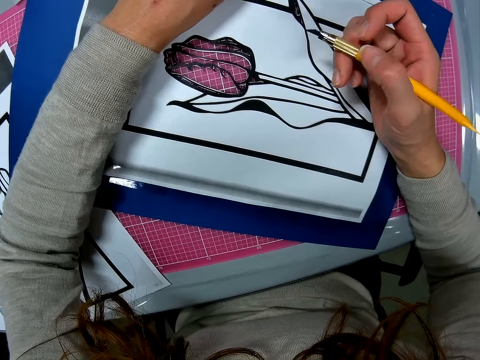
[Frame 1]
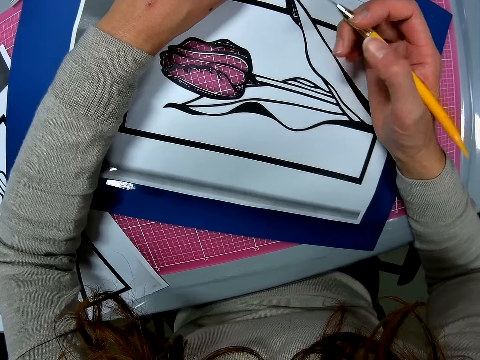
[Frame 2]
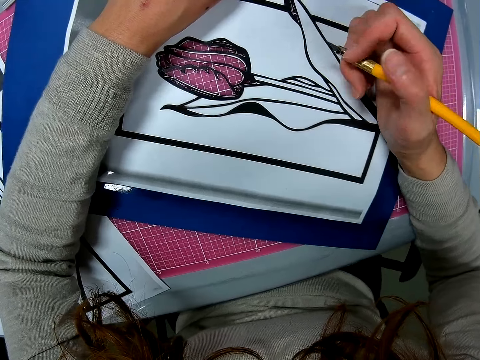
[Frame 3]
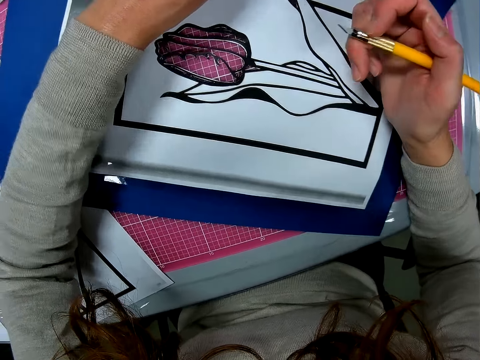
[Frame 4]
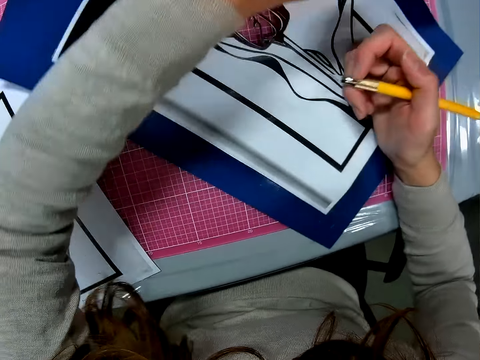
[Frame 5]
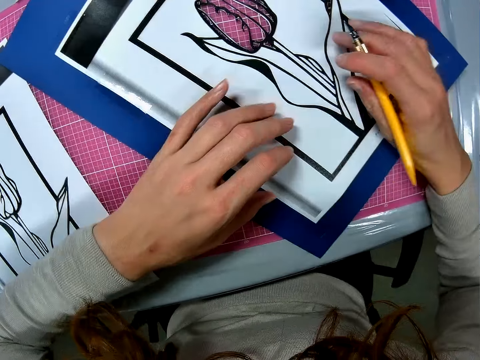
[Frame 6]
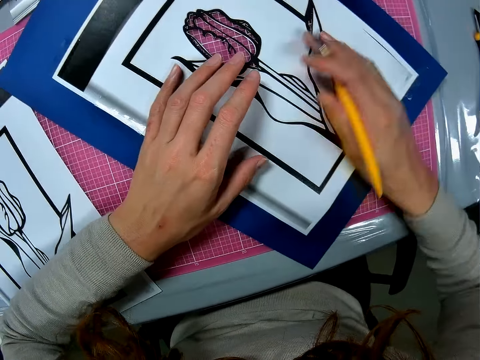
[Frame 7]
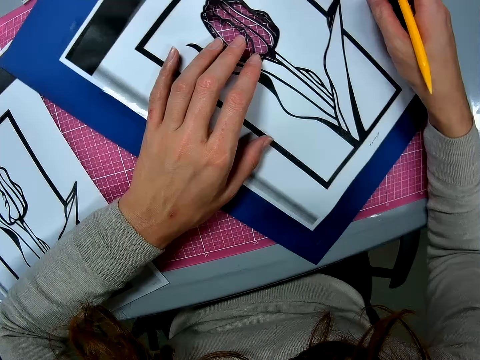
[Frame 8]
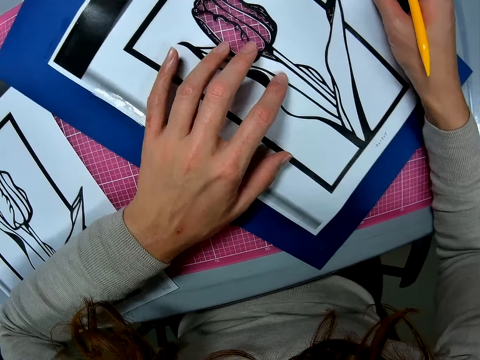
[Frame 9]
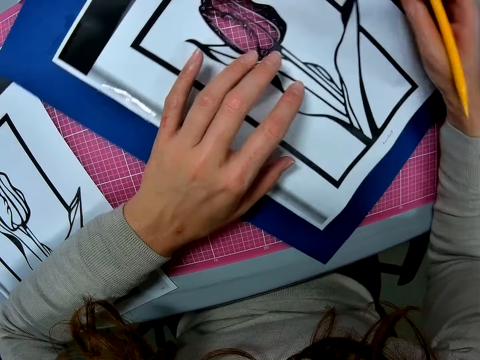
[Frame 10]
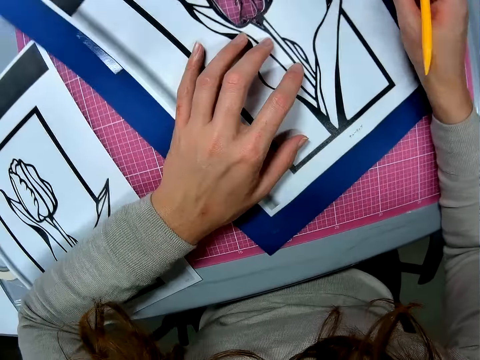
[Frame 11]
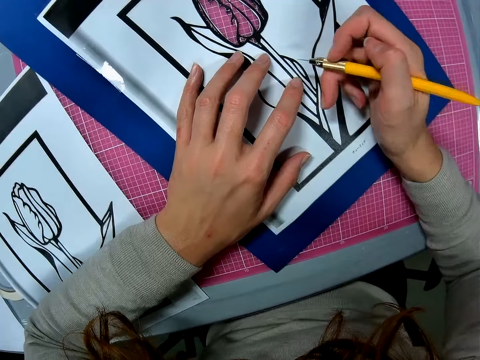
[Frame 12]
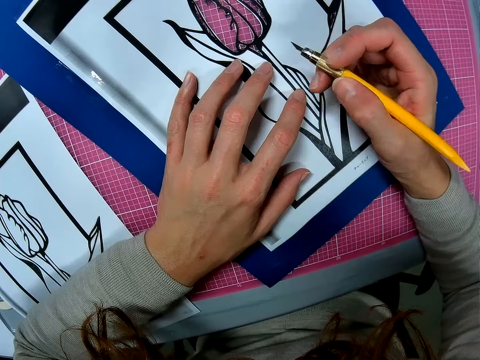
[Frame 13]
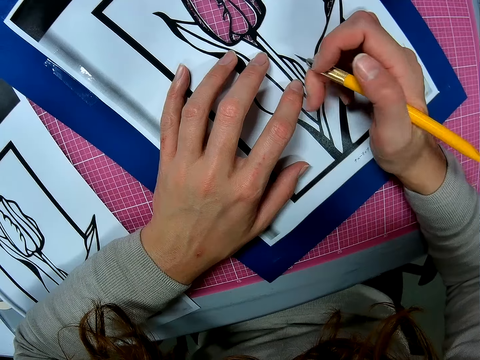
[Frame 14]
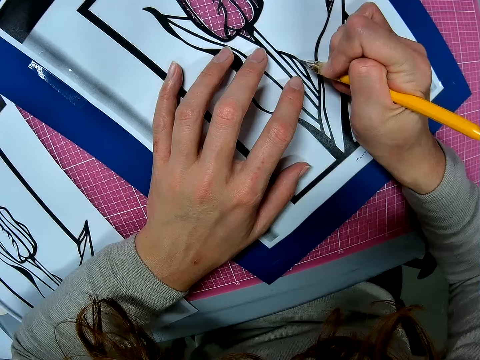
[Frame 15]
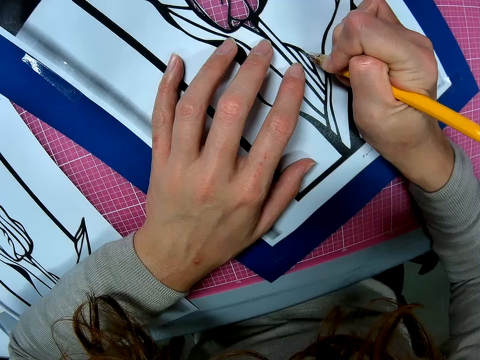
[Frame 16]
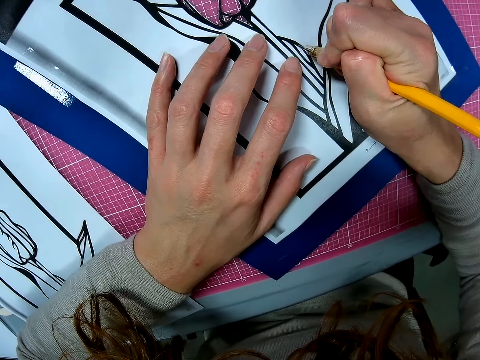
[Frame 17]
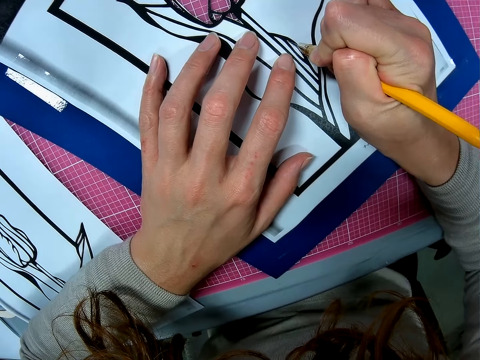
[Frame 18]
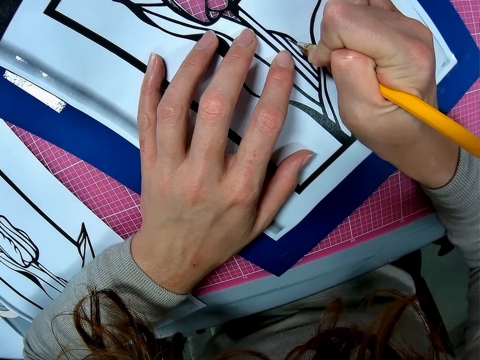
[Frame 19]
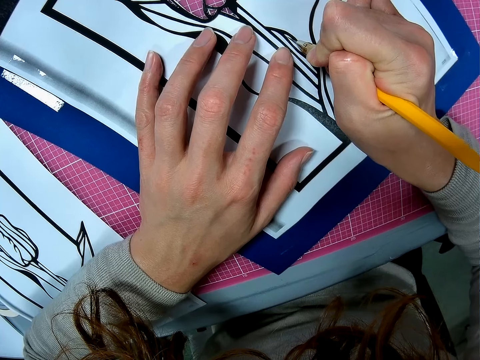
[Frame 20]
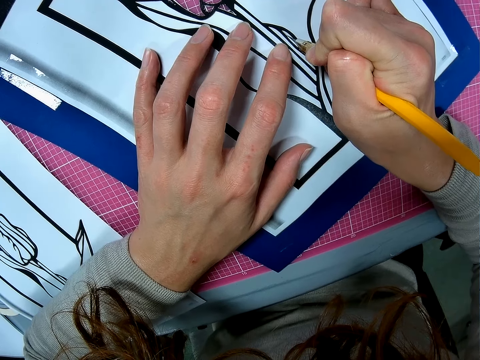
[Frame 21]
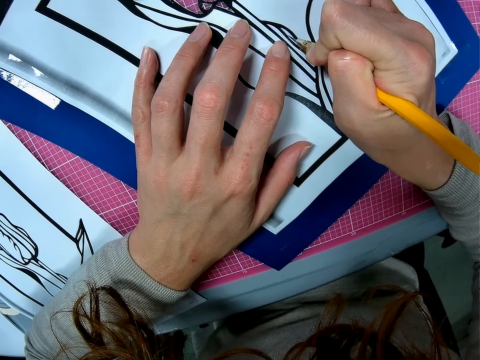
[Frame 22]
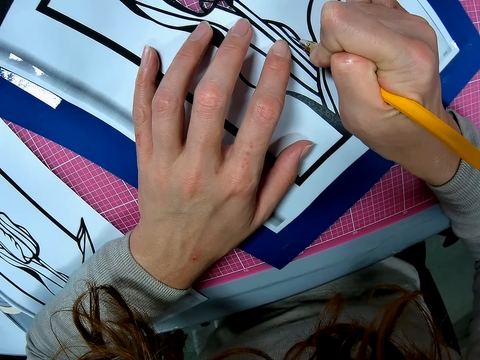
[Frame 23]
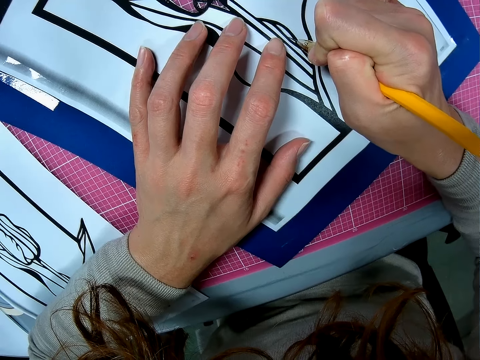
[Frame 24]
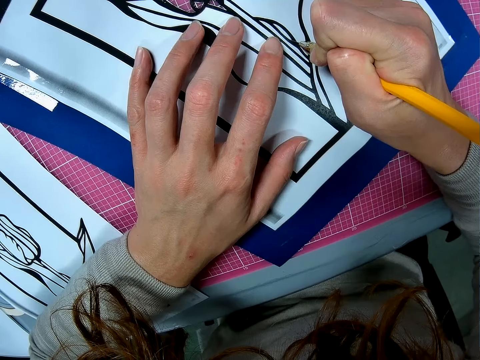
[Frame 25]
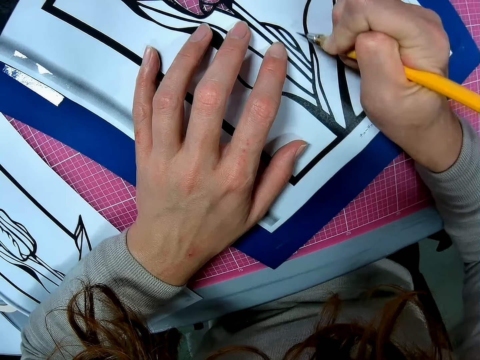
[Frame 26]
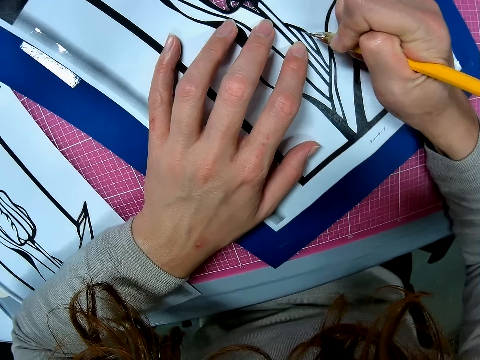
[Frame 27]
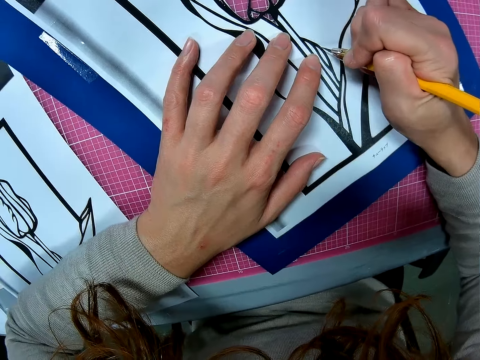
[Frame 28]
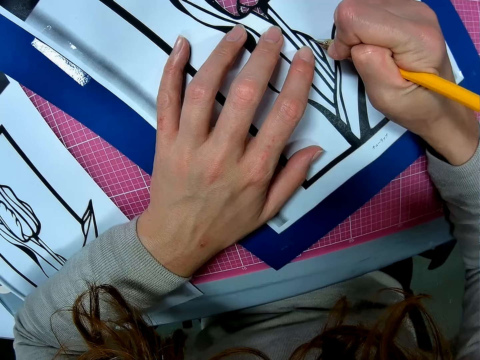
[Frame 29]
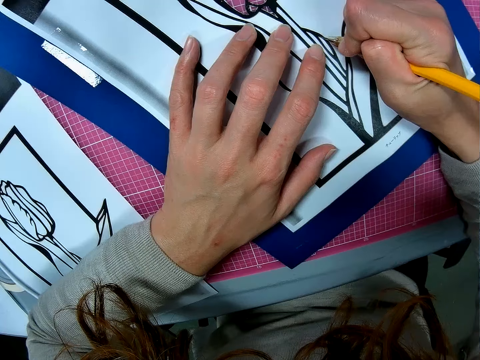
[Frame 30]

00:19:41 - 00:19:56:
The camera wearer adjusts the paper on the table. They rotate the paperboard. They continue cutting the paper with the scalpel.

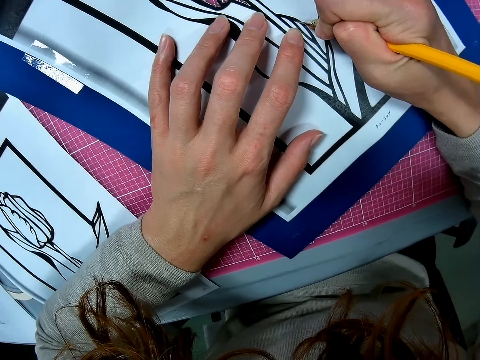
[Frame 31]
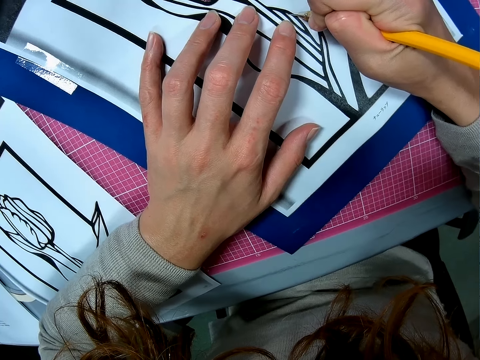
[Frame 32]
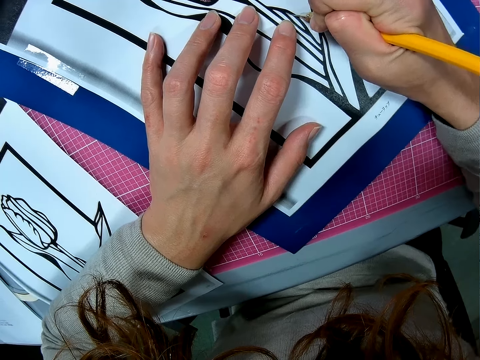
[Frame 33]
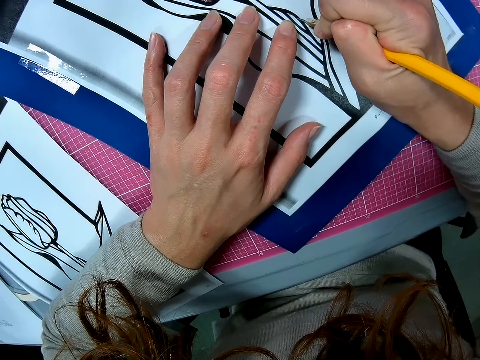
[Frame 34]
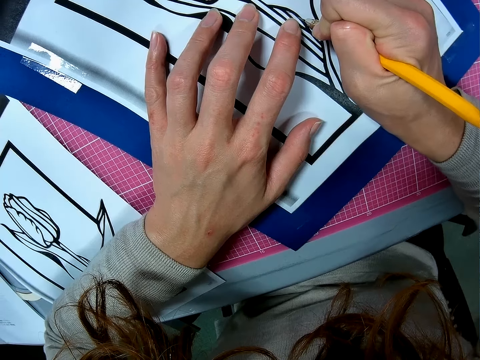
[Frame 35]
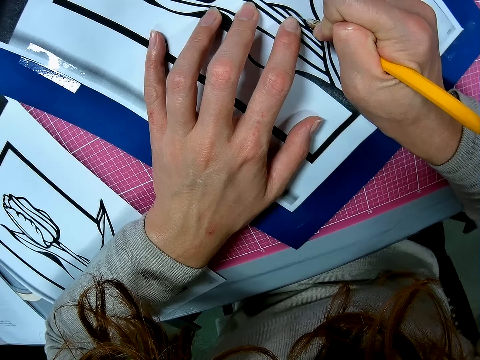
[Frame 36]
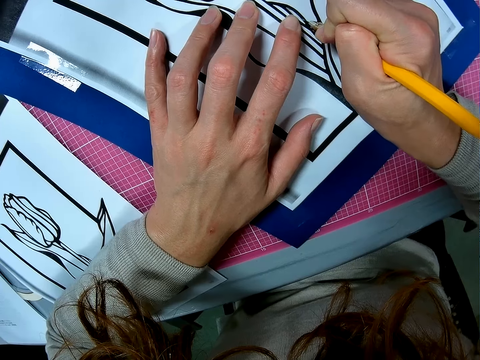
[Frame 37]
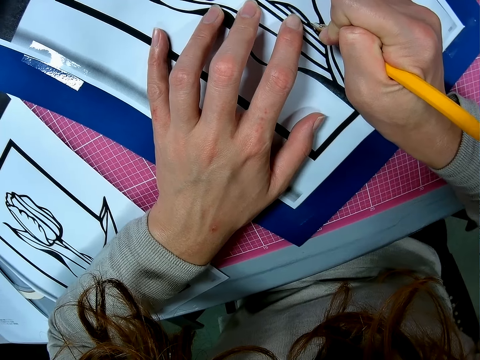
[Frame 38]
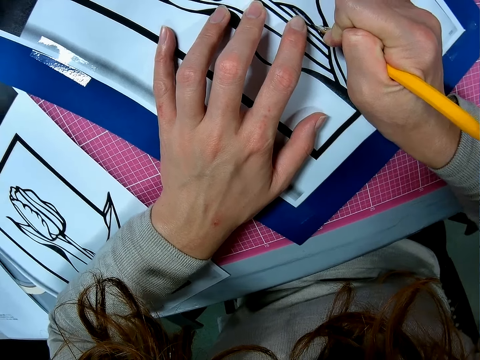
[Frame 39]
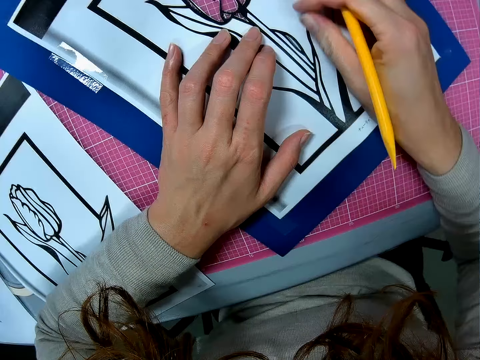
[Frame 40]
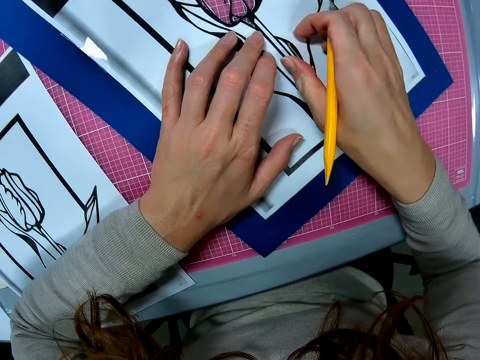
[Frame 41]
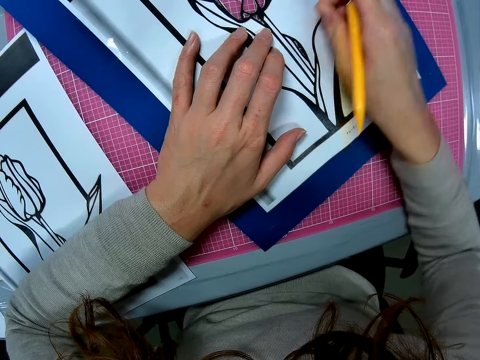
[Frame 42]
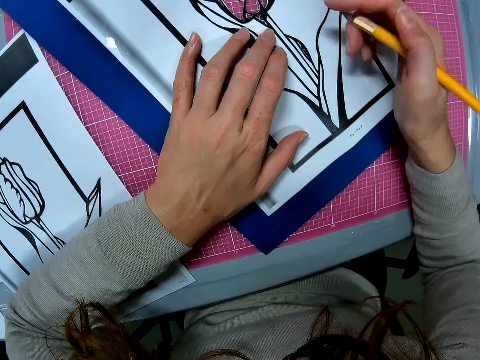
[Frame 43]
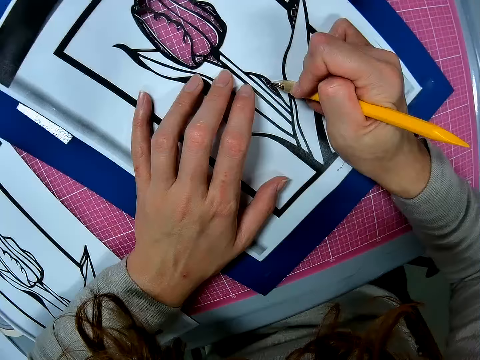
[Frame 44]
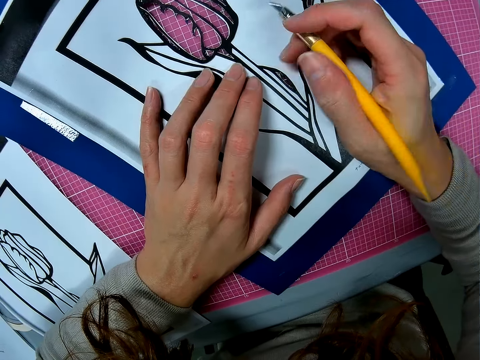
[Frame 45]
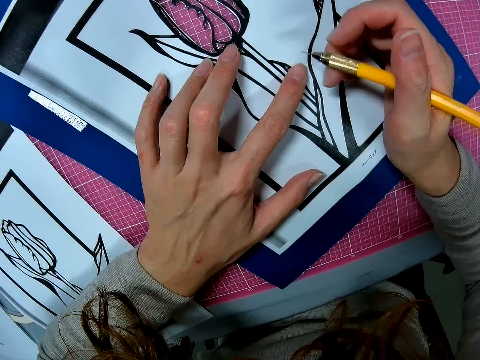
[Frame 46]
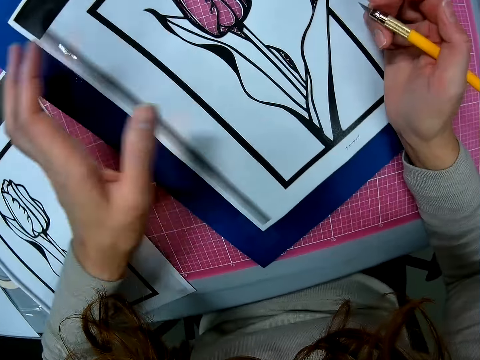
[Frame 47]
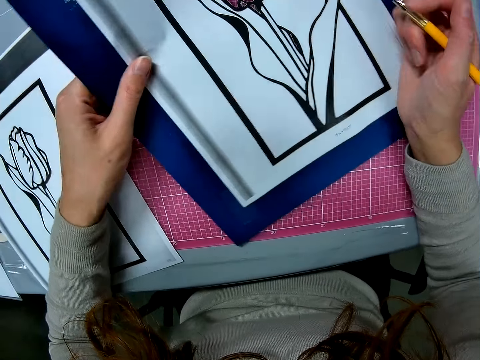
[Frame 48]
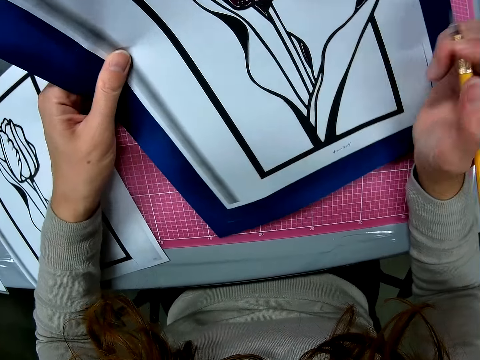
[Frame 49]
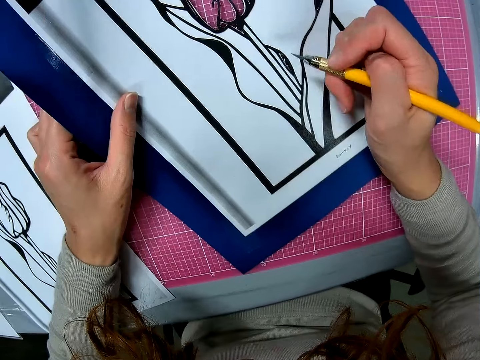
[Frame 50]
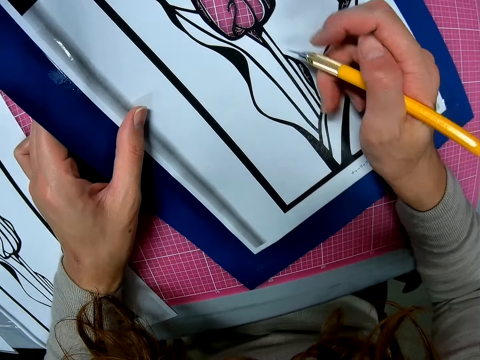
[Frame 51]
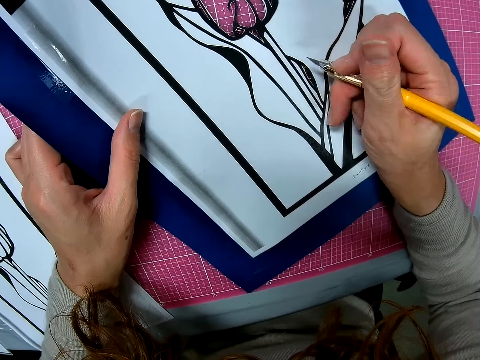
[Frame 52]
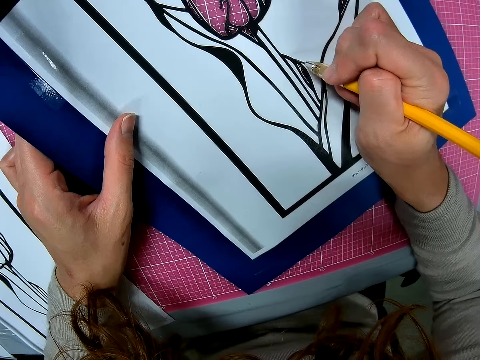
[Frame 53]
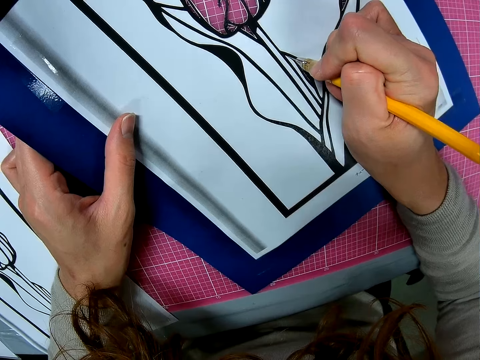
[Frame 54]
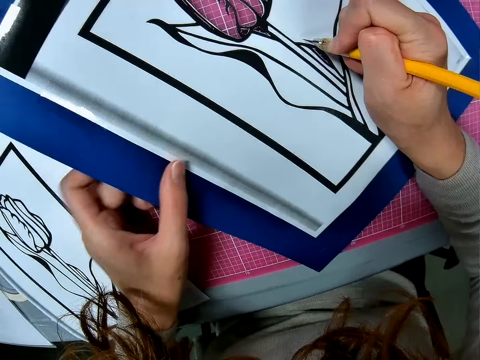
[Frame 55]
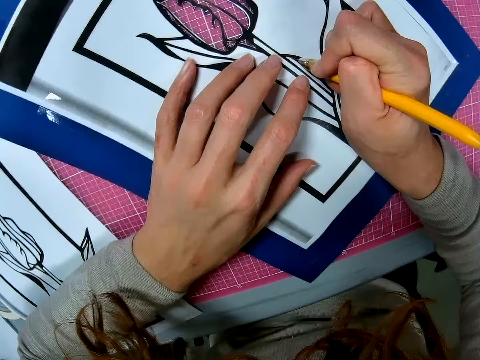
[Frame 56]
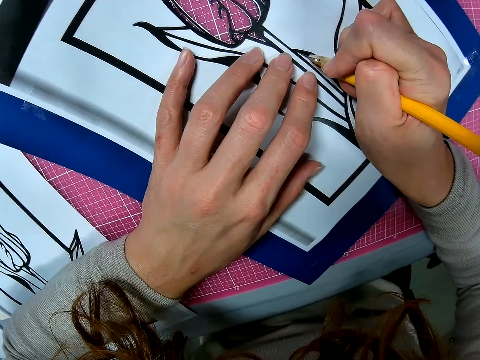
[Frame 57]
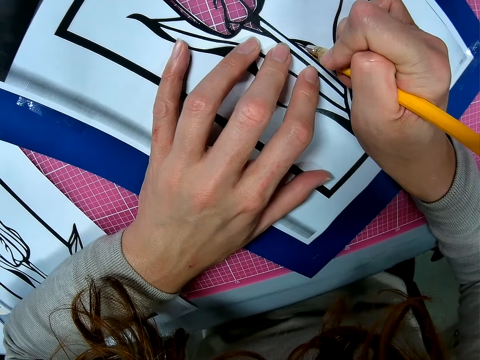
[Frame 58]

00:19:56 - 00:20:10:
The camera wearer removes the piece of paper with her hand. She holds the paper board. She adjusts the paper on the table. She continues cutting the paper with the scalpel.
